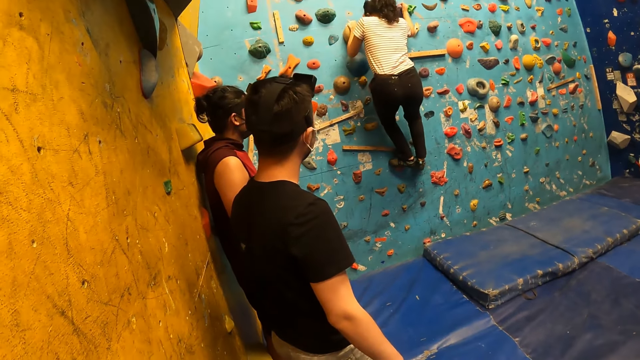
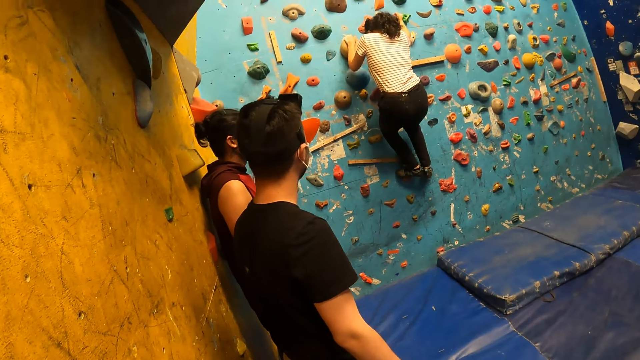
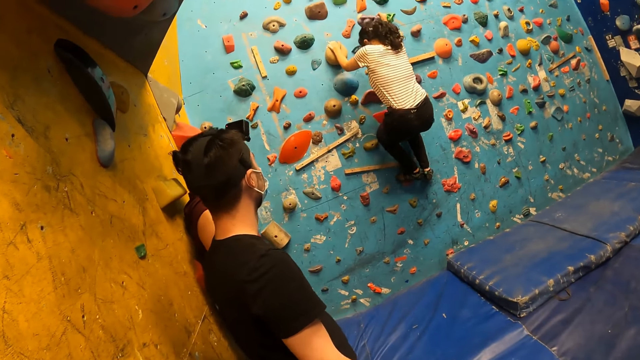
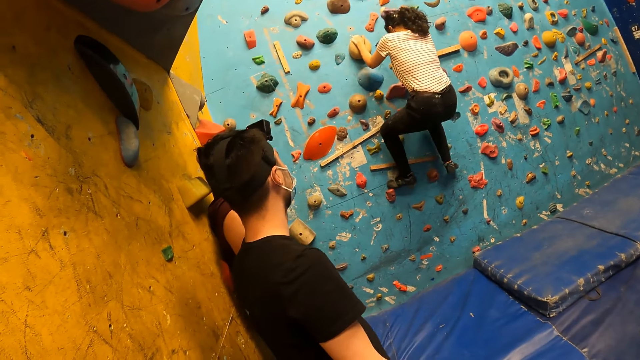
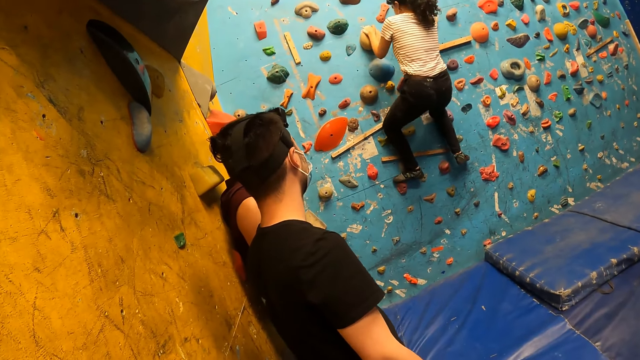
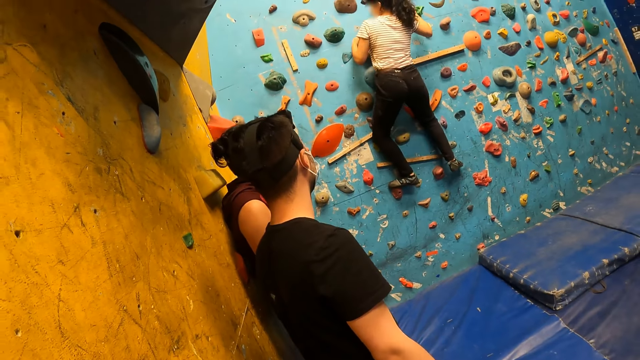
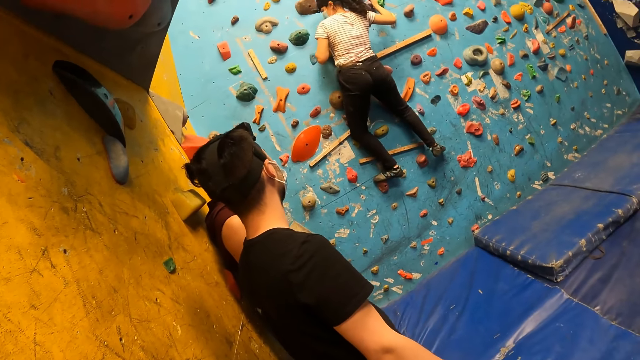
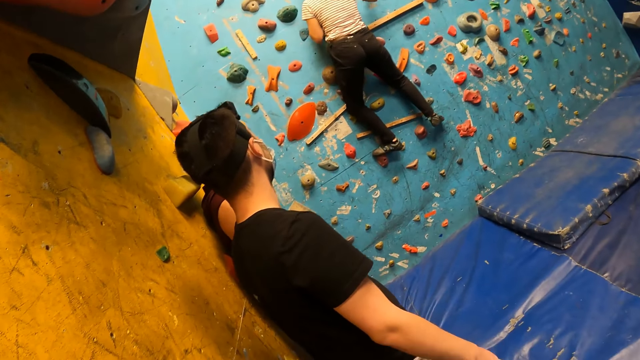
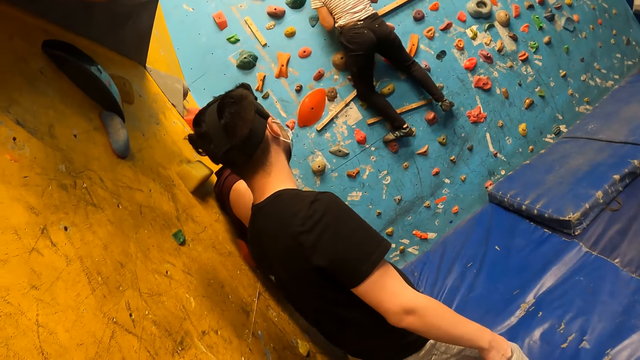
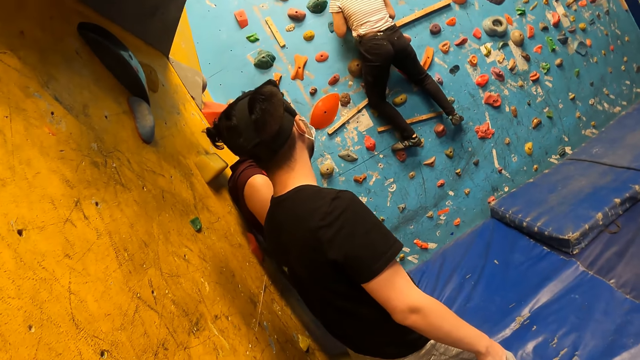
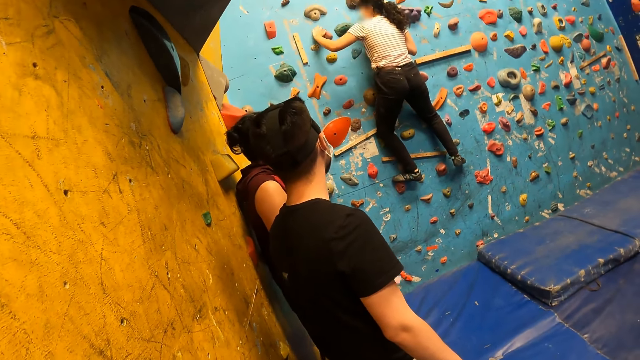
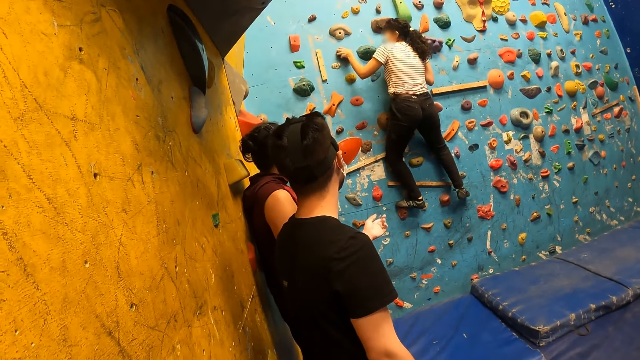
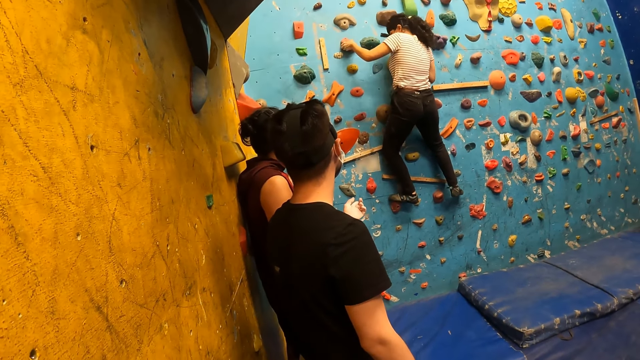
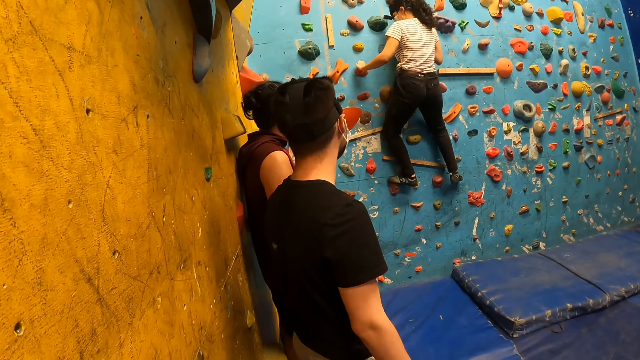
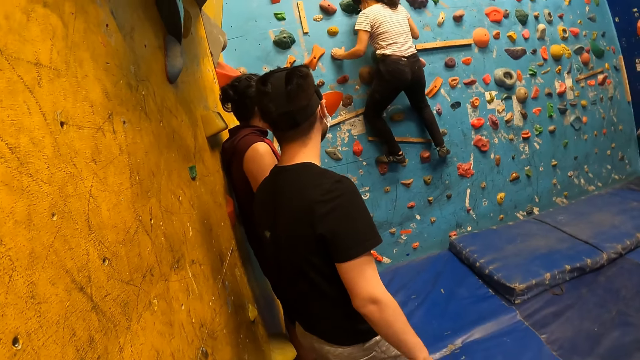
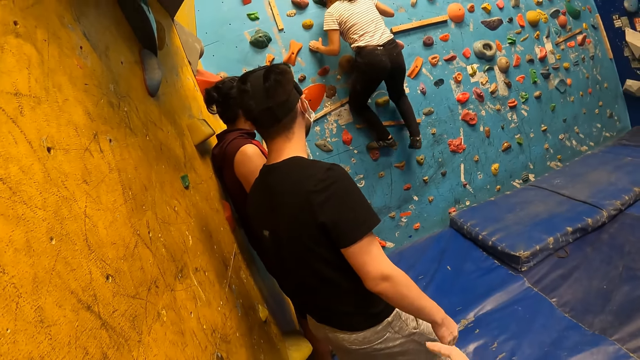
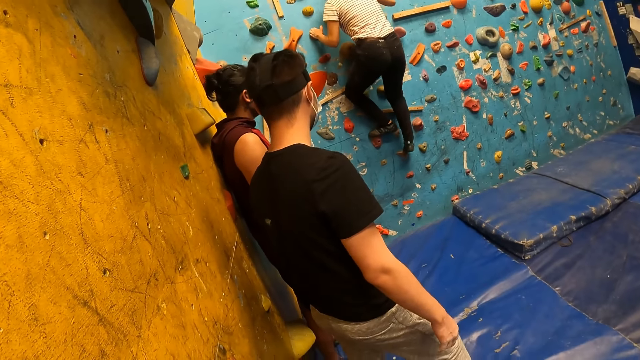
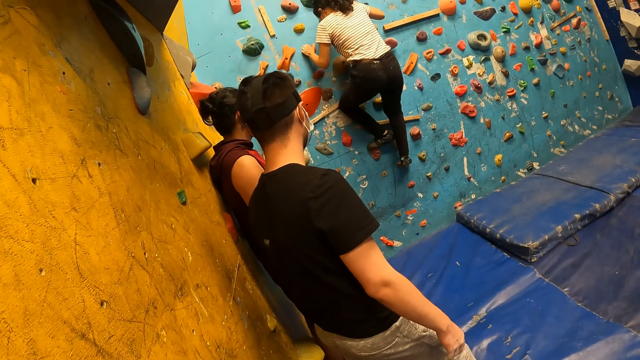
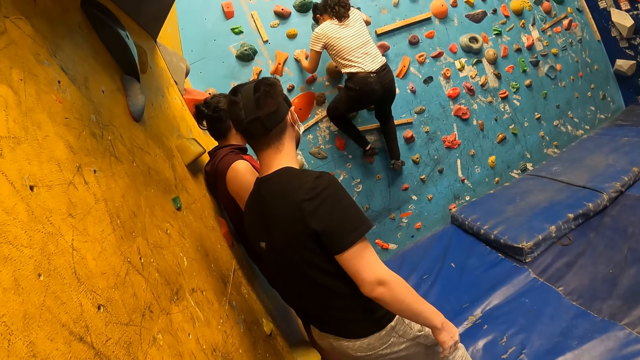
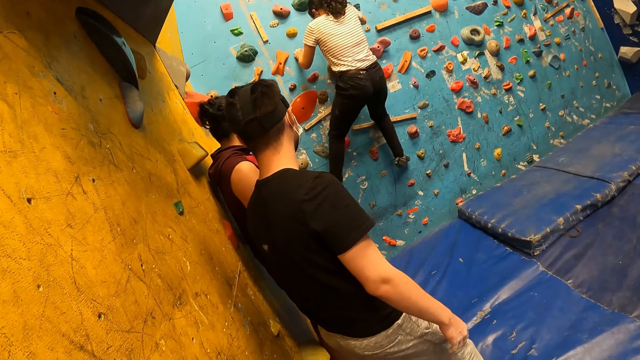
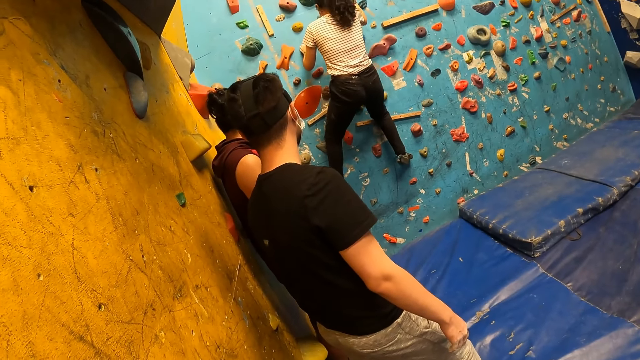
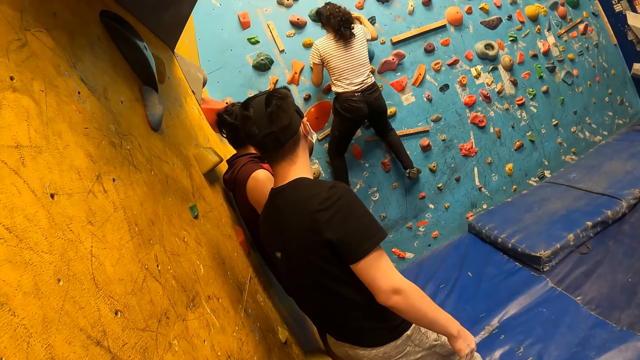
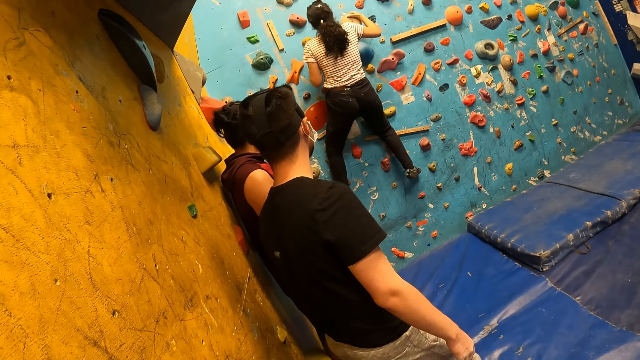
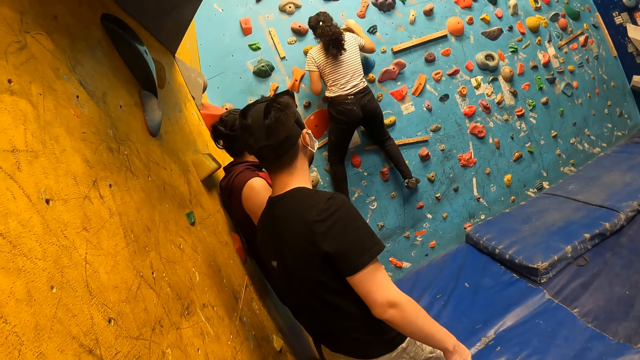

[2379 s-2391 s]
A man stretches the hand.

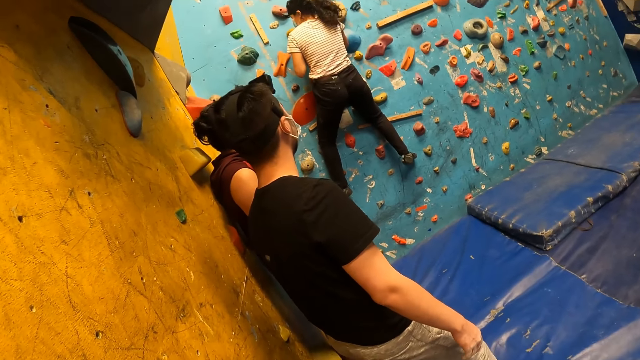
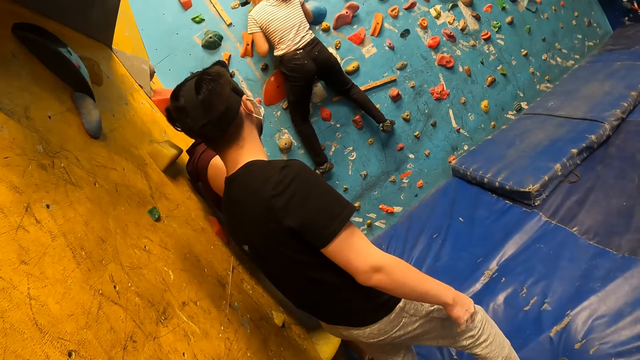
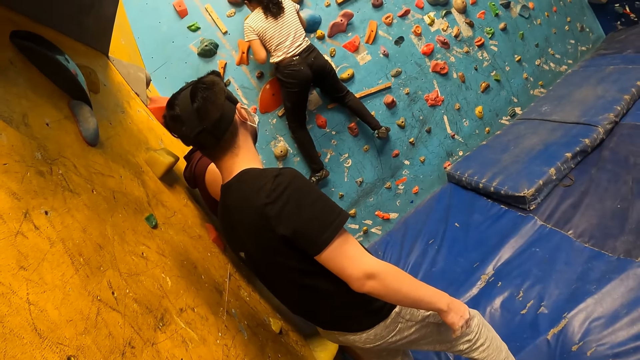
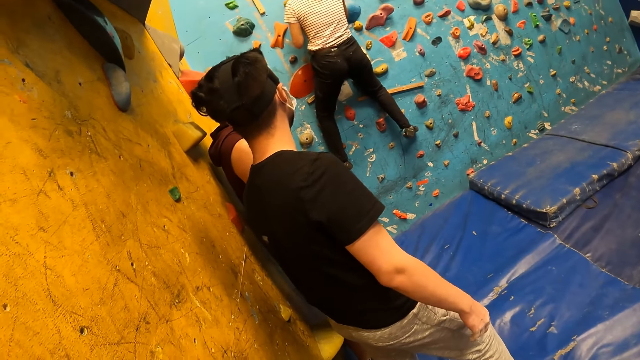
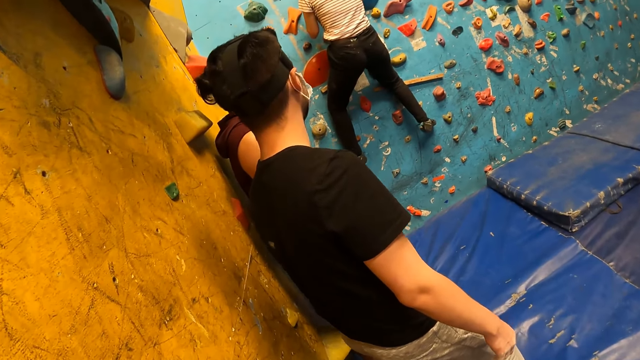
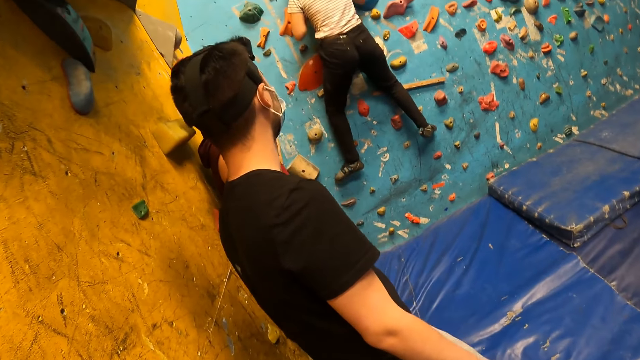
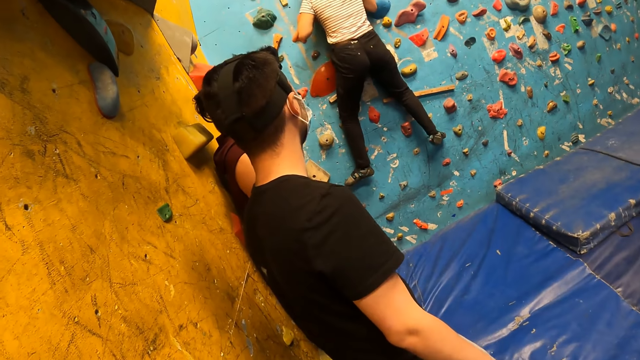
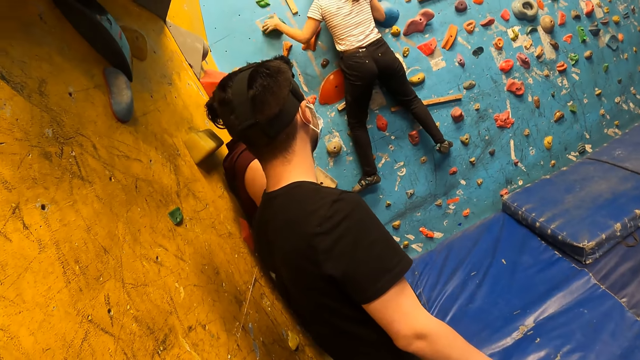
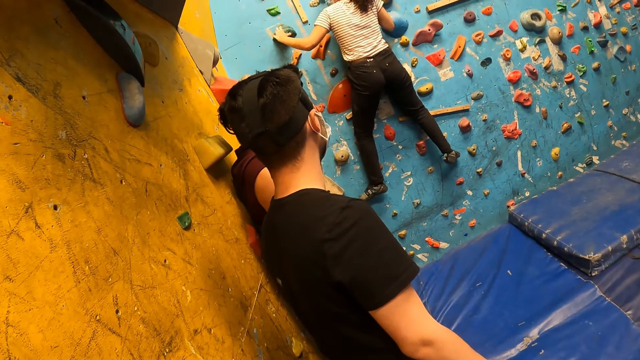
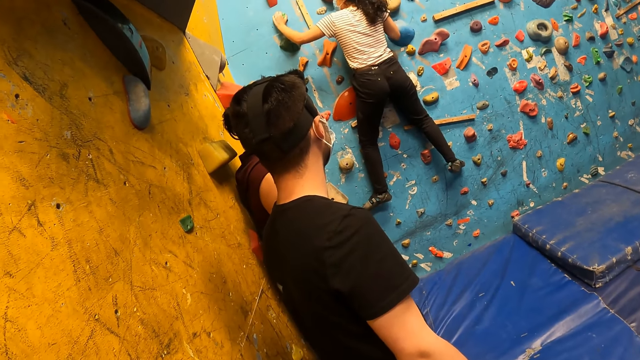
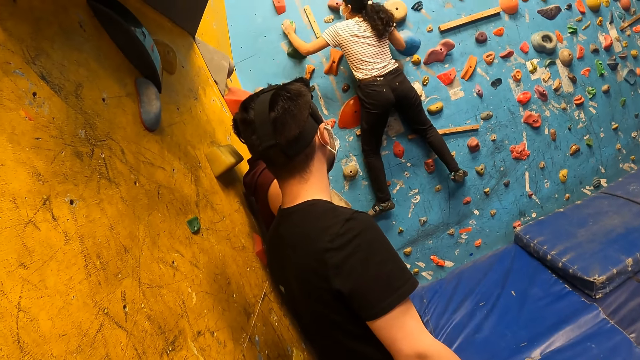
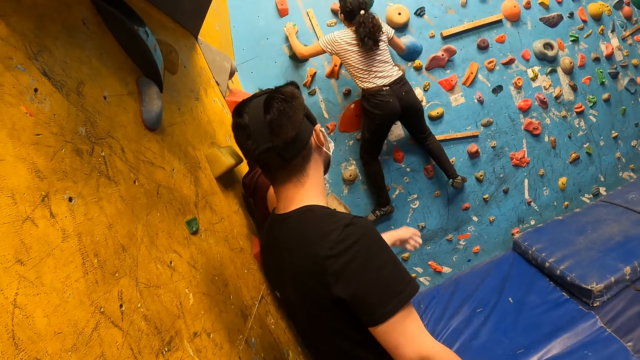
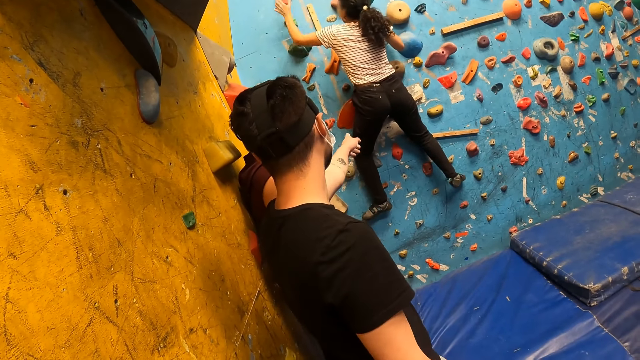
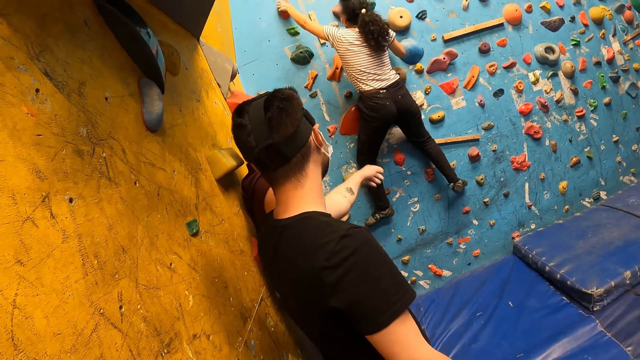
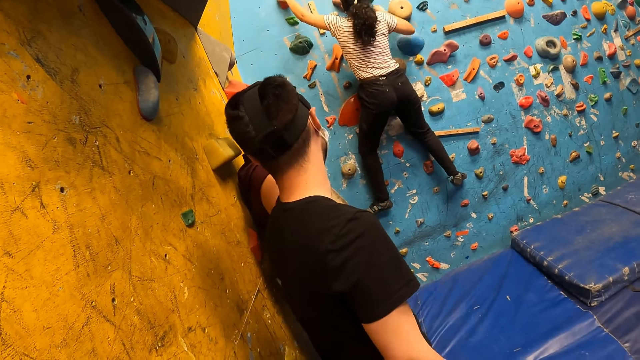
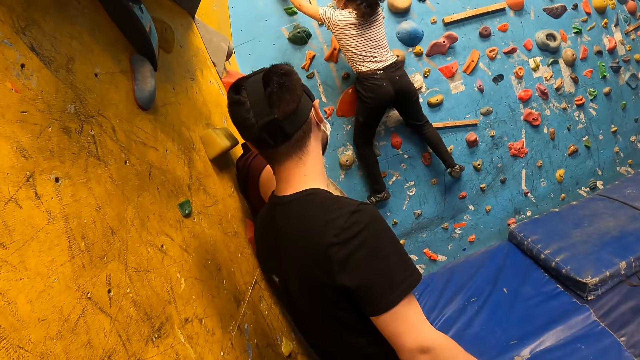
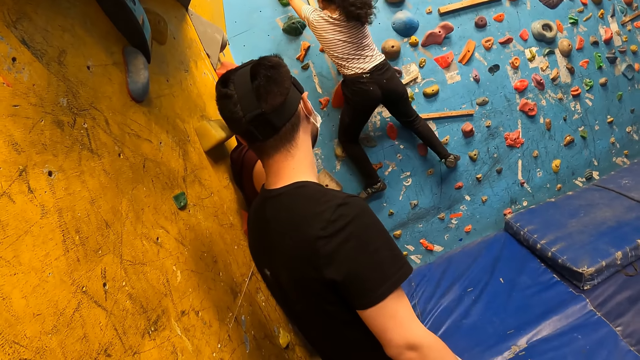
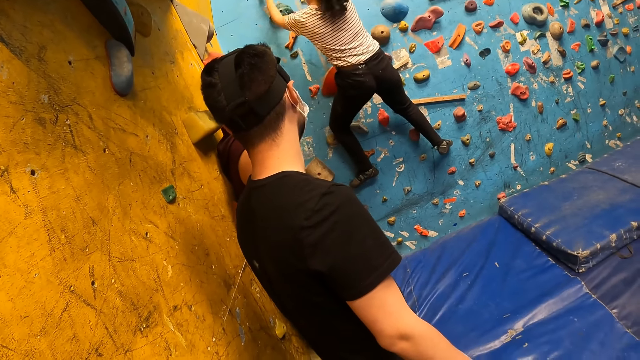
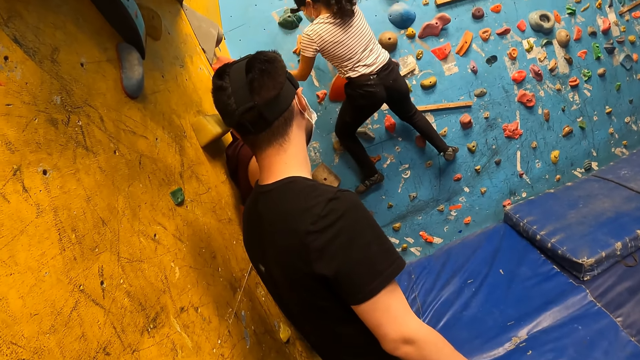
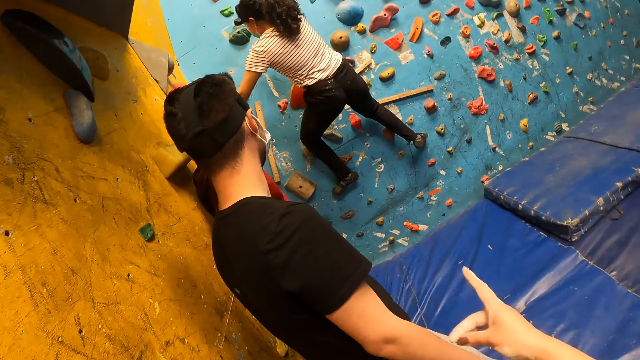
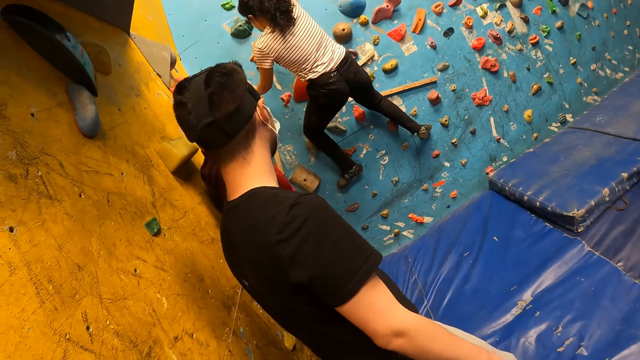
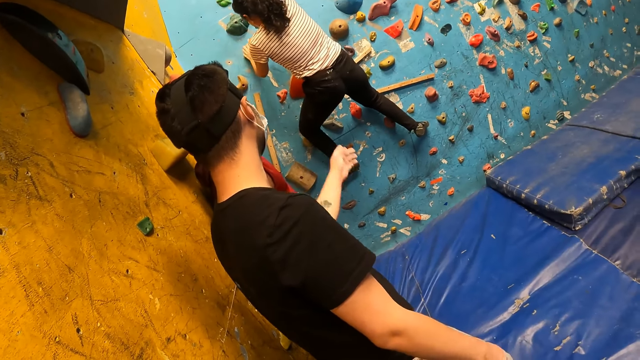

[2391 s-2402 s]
The man points his left hand.
